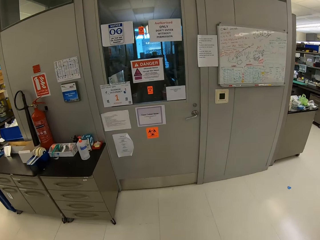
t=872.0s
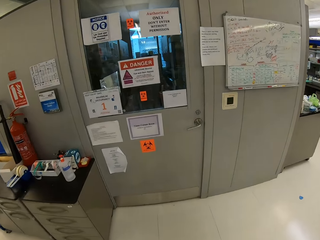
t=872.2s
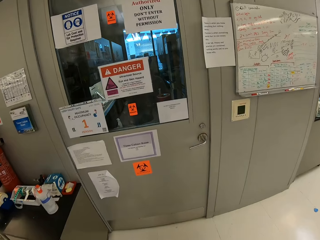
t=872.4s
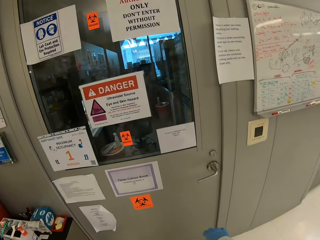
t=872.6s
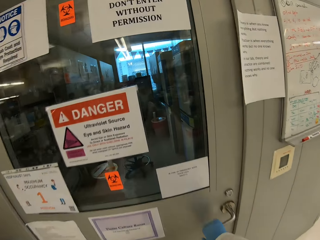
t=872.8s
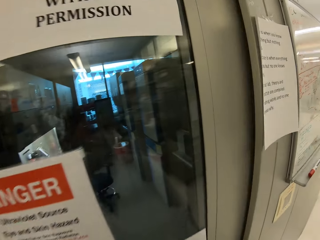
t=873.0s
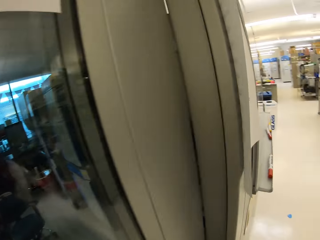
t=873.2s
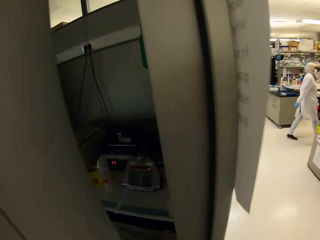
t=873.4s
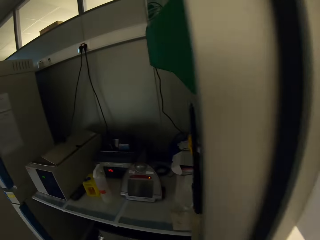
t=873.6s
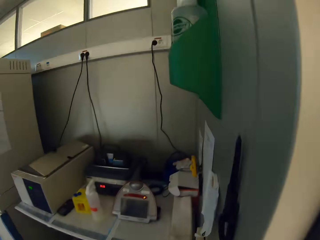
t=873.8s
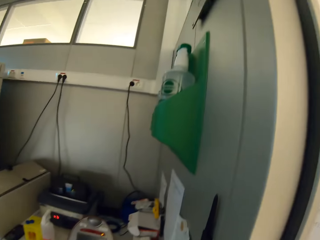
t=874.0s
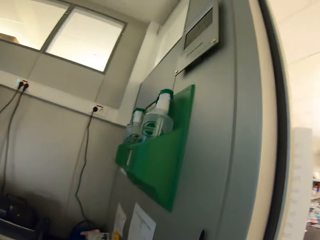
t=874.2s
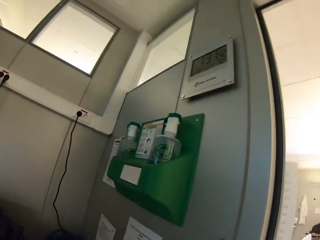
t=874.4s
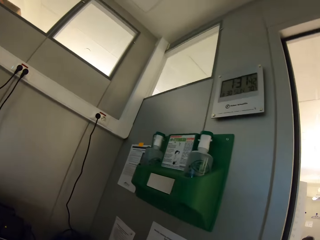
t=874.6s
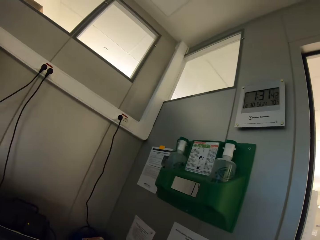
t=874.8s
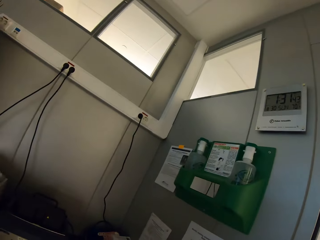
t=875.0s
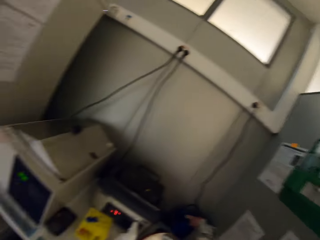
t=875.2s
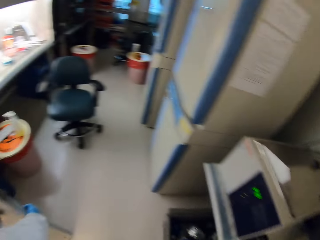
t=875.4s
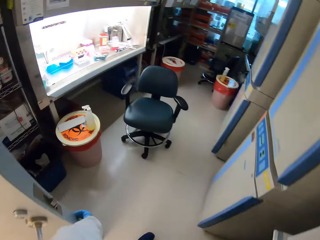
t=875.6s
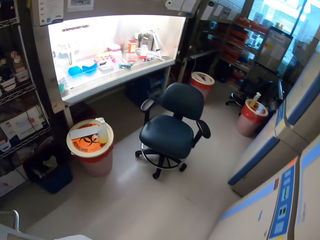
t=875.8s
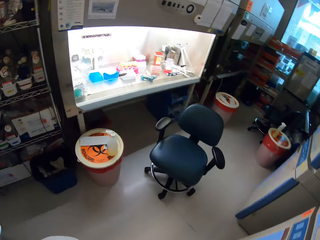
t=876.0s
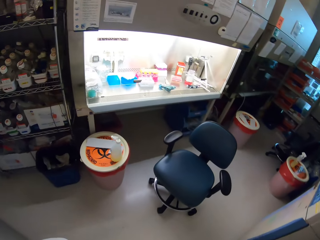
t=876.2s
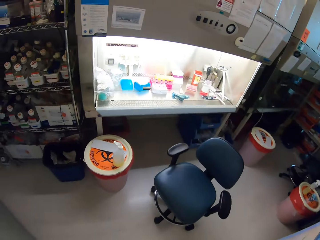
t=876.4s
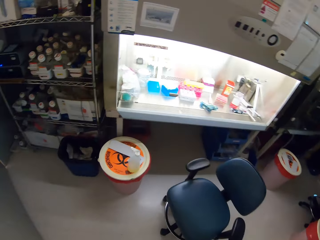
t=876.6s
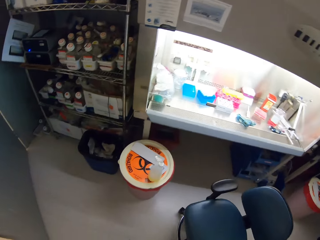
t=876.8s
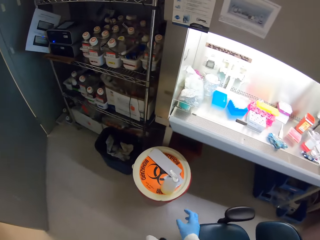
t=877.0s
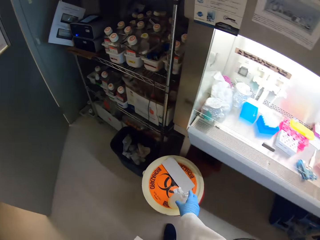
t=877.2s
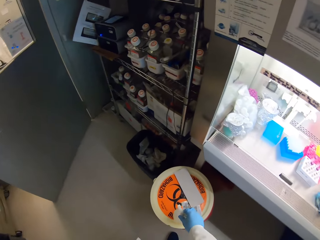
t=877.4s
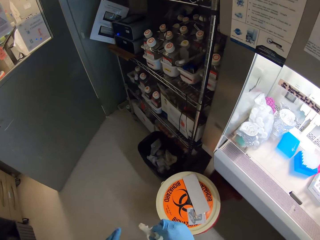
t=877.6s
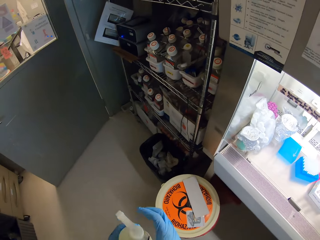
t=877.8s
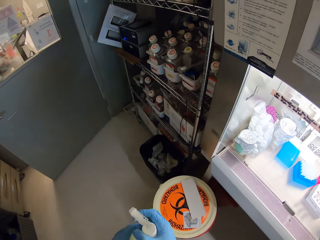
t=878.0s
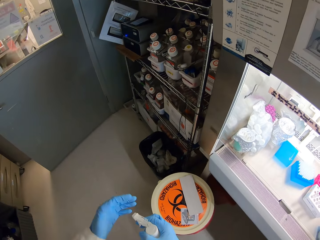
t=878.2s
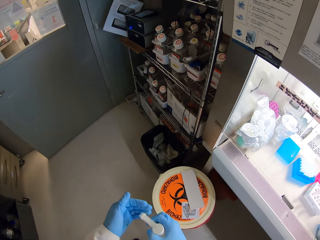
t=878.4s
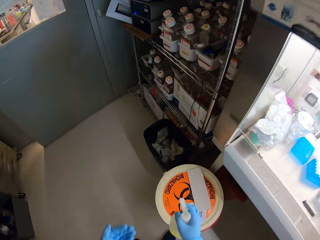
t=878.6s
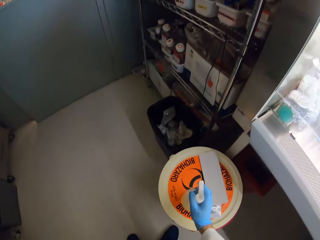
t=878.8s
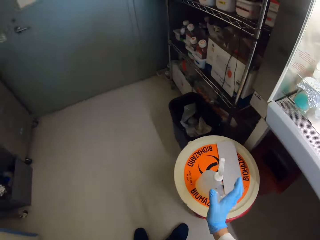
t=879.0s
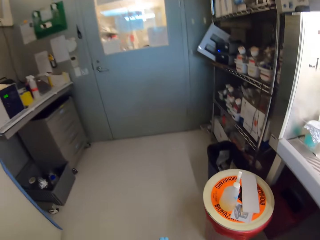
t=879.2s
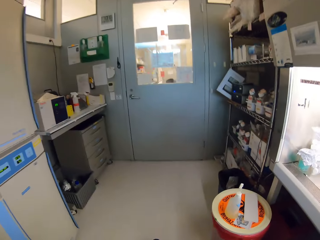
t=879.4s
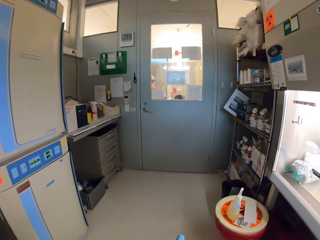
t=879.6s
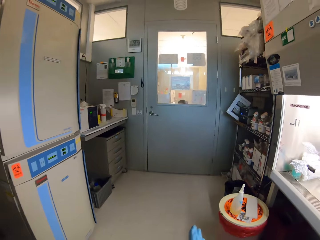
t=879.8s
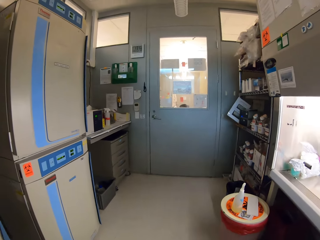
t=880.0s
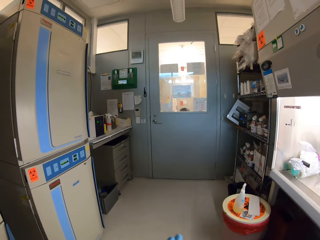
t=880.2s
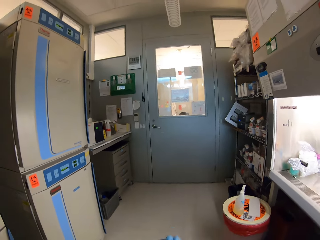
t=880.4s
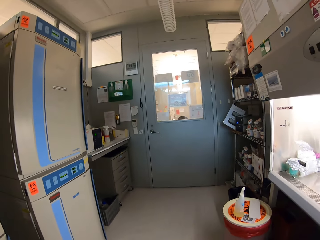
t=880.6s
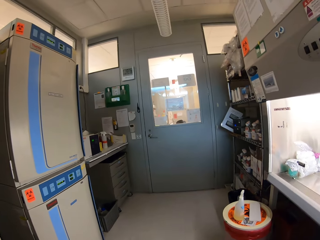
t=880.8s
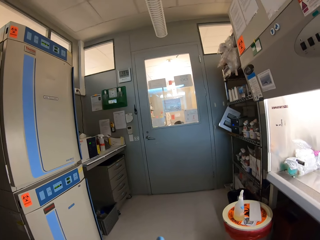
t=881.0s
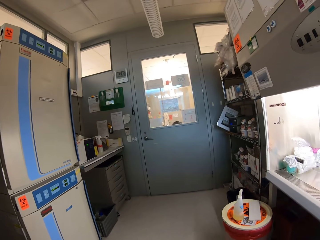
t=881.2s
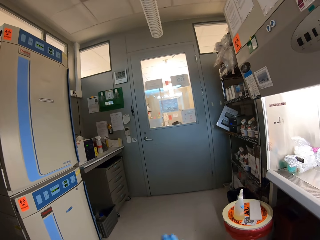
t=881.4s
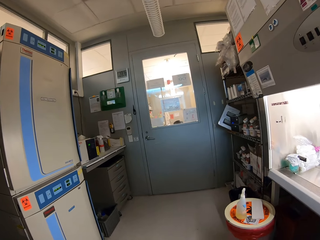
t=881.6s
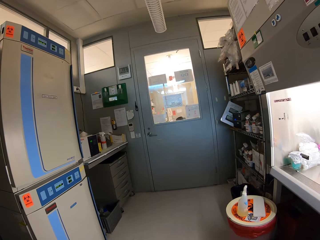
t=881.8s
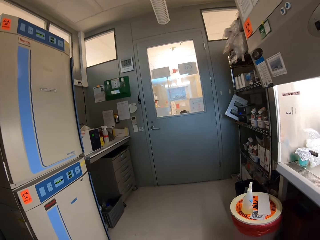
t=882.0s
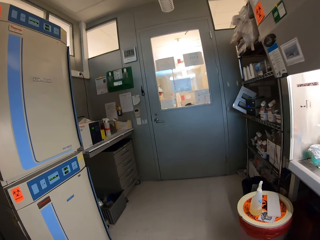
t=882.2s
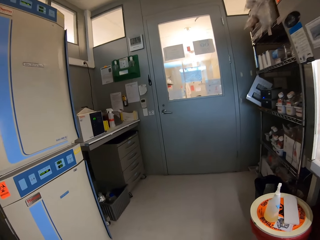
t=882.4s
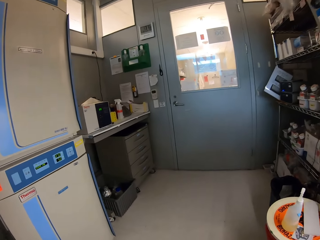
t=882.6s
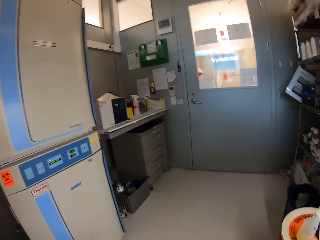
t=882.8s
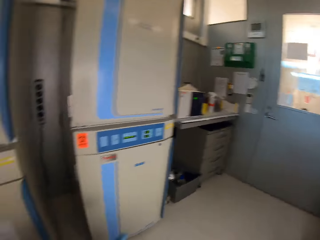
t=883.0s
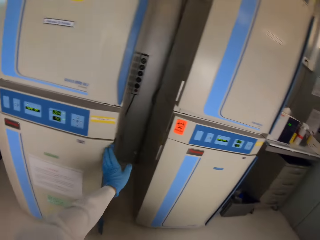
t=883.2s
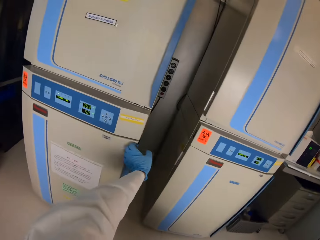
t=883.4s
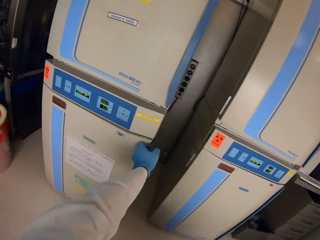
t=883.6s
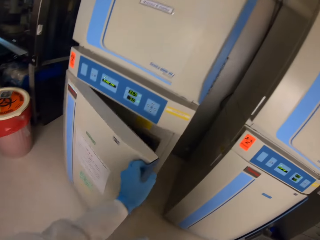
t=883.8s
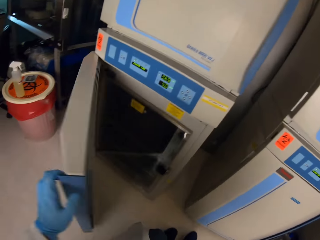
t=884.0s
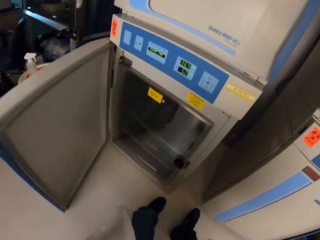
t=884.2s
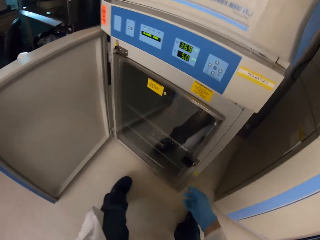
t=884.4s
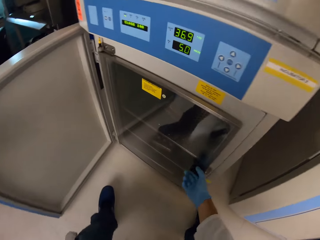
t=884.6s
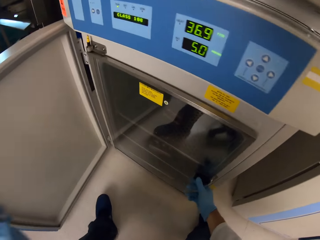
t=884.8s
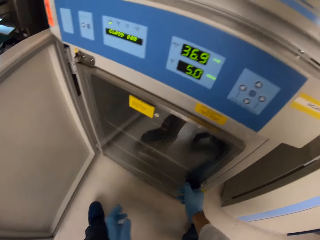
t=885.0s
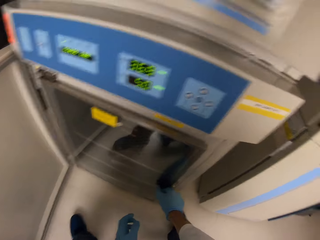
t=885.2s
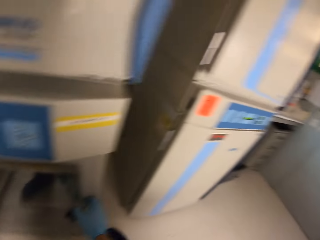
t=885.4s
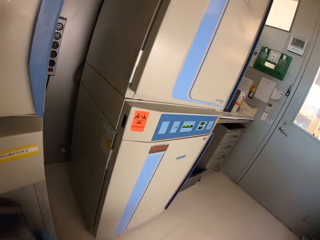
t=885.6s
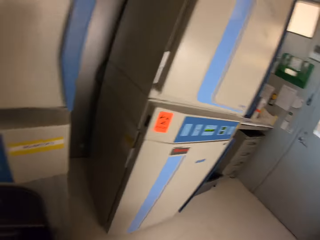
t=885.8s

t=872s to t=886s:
The camera wearer opens the door. They look around. They pick up the sanitizer. They spray hands with the sanitizer. They place the bottle of sanitizer on a lid on the biohazard bin. They rub hands together. They look around the house. They open the fridge.

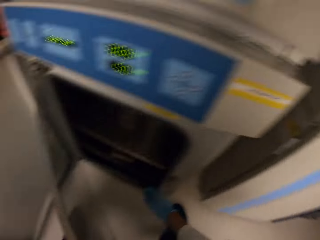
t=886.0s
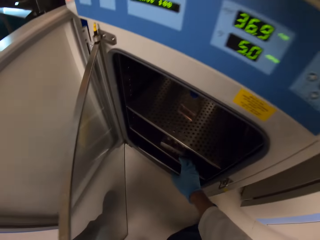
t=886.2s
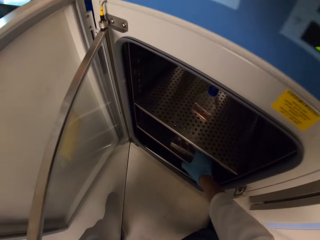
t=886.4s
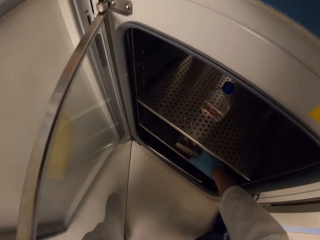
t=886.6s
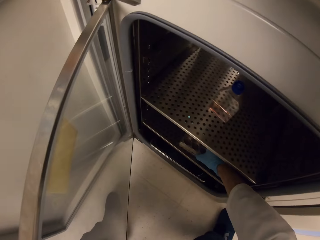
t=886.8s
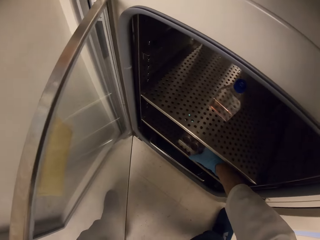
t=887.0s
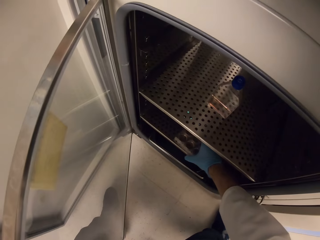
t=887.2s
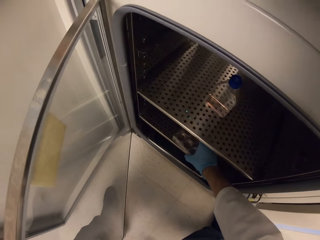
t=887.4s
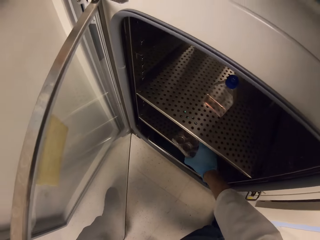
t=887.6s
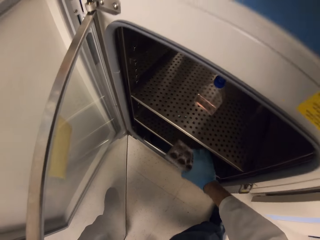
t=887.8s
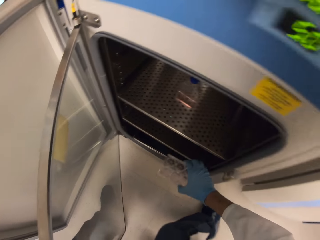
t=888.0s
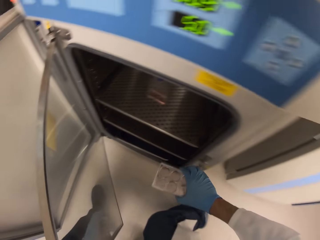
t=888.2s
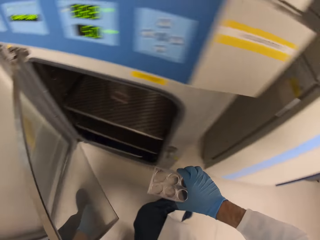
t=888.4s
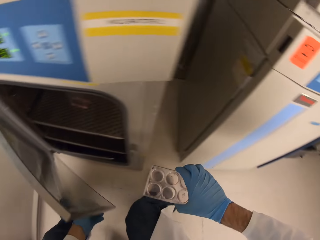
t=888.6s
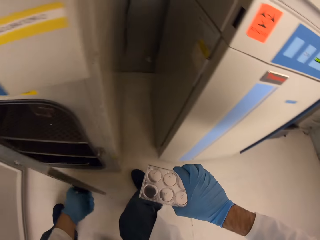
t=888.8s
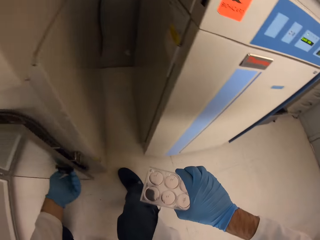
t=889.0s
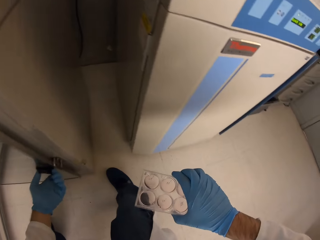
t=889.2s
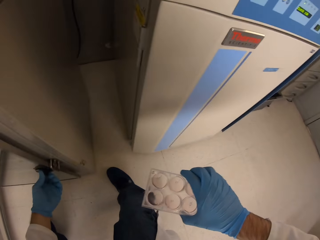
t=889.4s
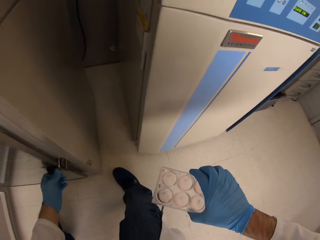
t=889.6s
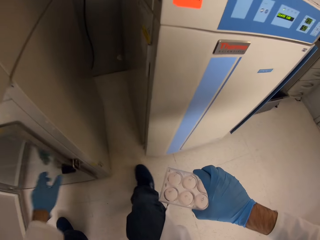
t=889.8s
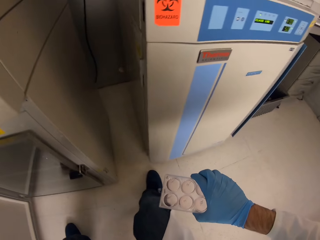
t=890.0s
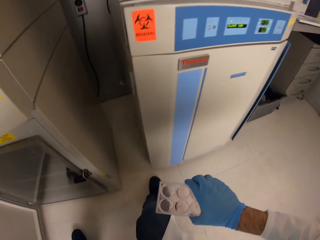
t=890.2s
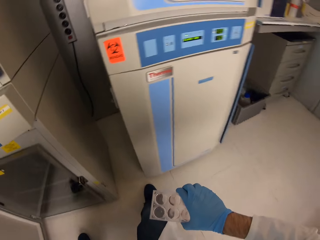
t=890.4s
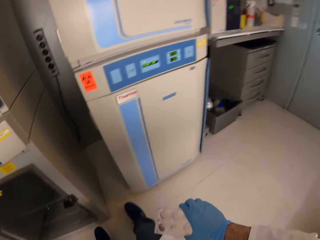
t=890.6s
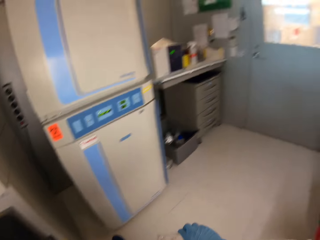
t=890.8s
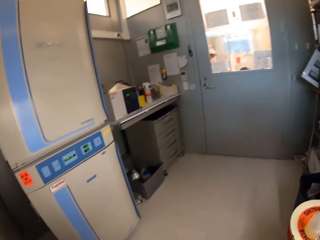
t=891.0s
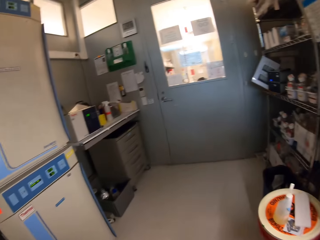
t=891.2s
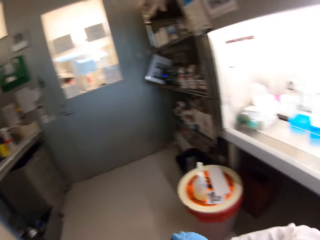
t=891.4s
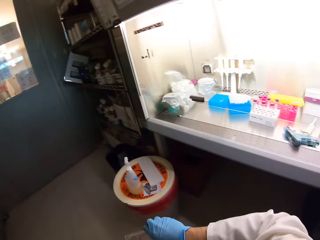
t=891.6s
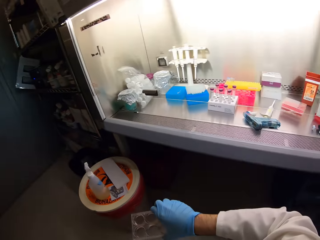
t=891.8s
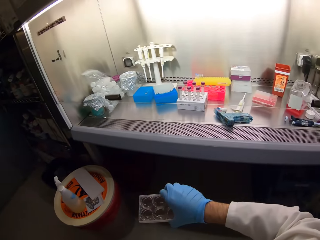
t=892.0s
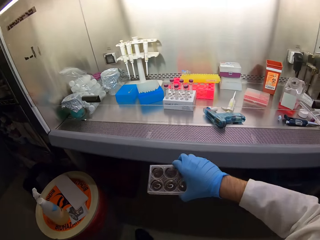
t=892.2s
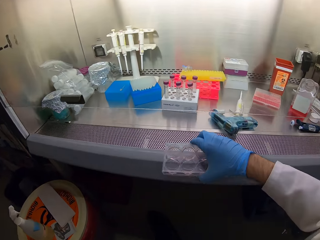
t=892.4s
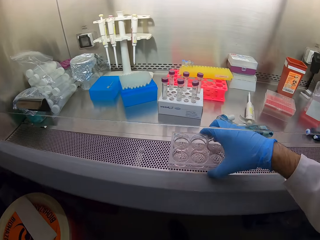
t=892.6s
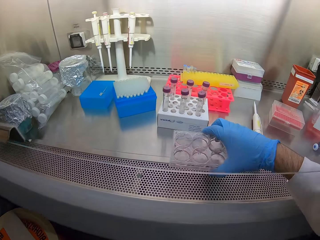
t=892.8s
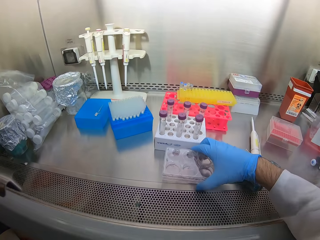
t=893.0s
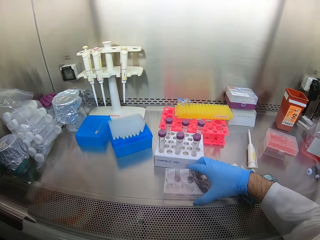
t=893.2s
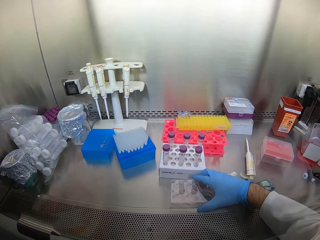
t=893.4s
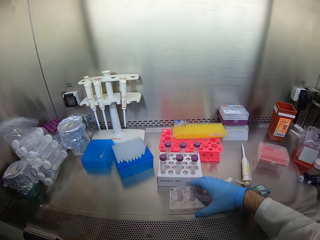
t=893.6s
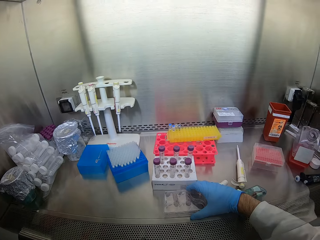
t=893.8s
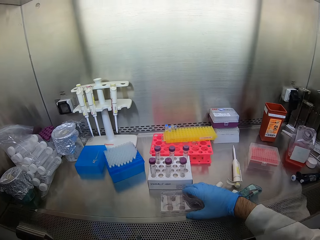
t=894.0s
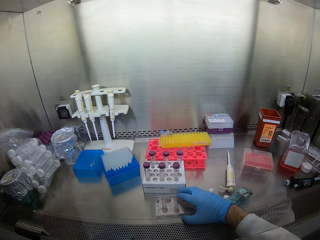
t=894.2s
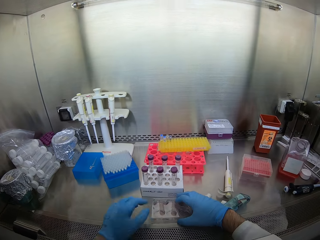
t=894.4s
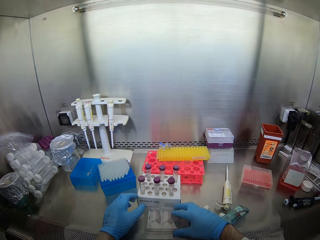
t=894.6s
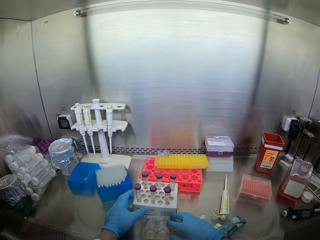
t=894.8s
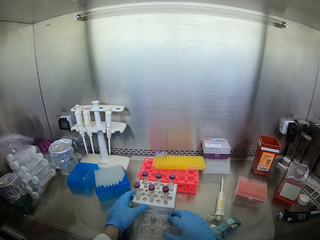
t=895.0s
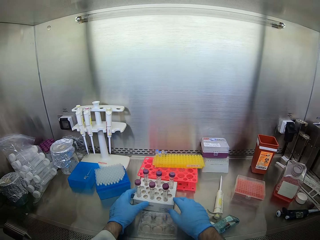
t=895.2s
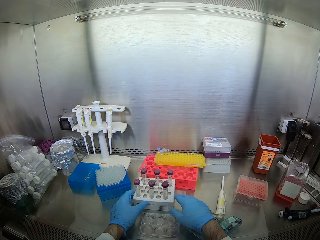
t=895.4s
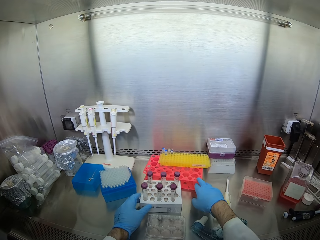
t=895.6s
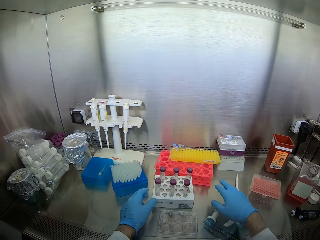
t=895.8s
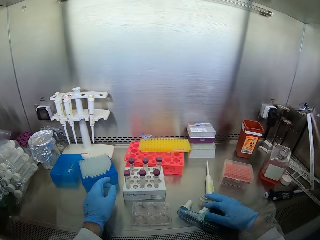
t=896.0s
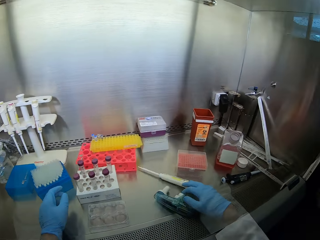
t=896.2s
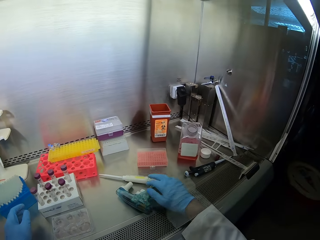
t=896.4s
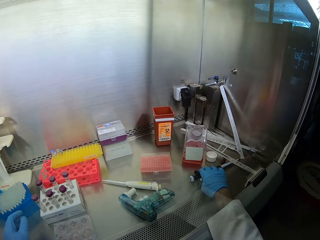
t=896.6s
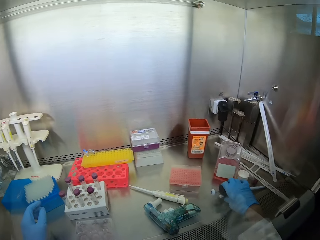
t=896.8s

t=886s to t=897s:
The camera wearer takes a solution tray from the fridge. They close the fridge. They place the tray on the counter top. They move the test tubes rack.
